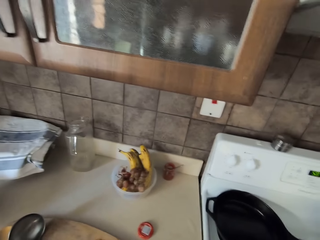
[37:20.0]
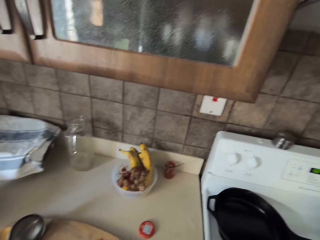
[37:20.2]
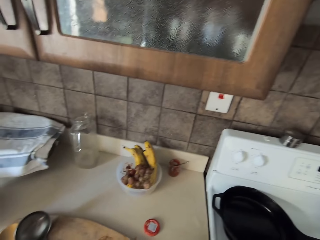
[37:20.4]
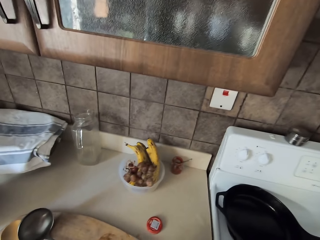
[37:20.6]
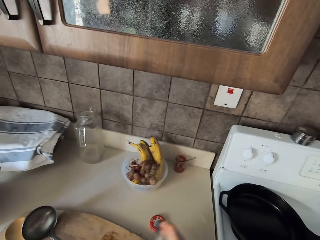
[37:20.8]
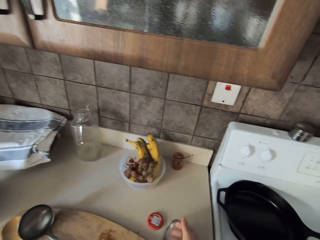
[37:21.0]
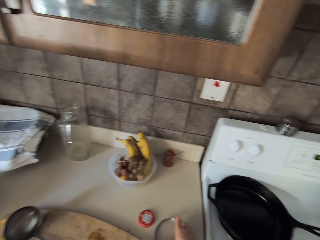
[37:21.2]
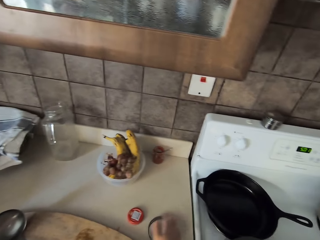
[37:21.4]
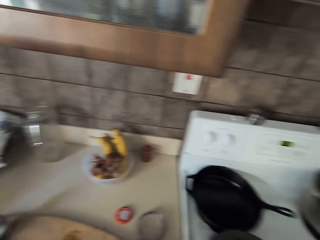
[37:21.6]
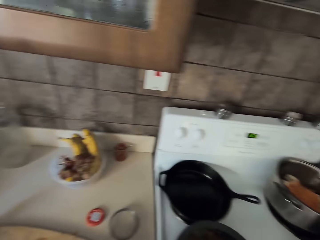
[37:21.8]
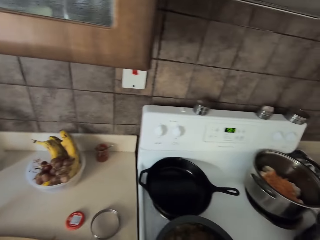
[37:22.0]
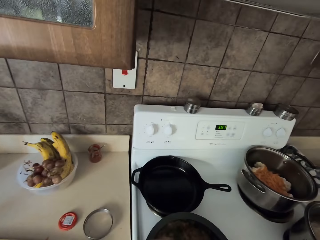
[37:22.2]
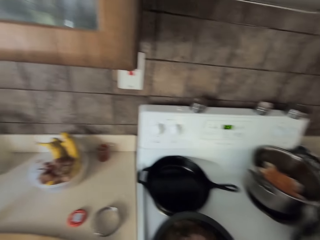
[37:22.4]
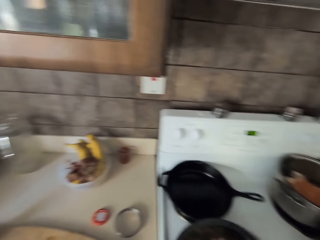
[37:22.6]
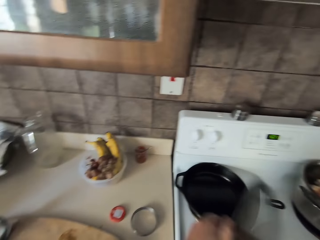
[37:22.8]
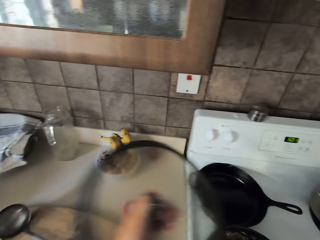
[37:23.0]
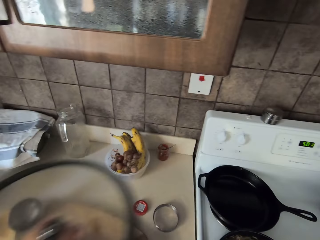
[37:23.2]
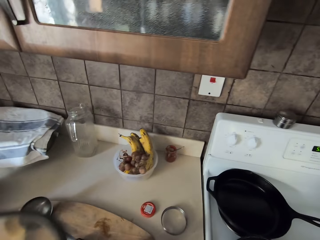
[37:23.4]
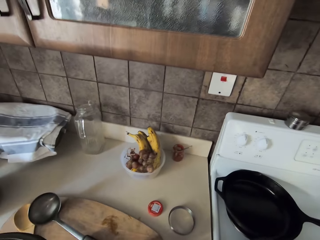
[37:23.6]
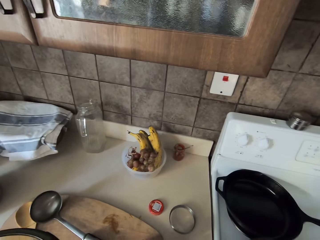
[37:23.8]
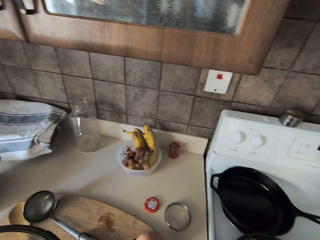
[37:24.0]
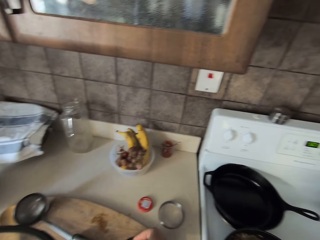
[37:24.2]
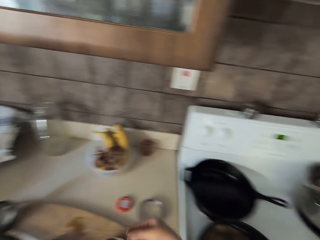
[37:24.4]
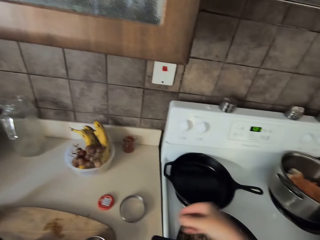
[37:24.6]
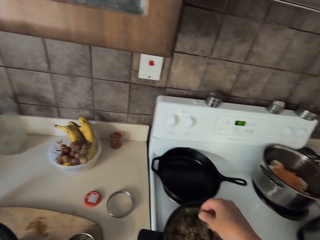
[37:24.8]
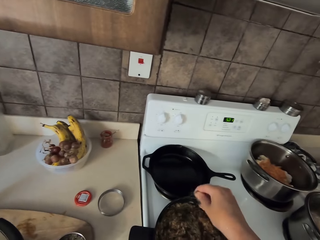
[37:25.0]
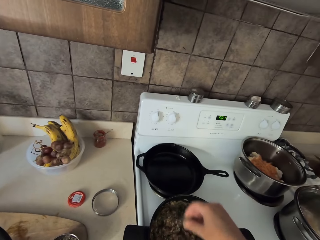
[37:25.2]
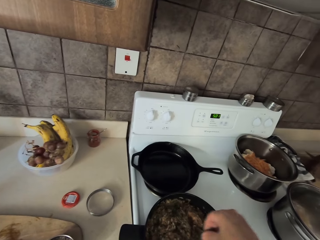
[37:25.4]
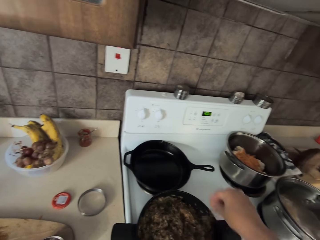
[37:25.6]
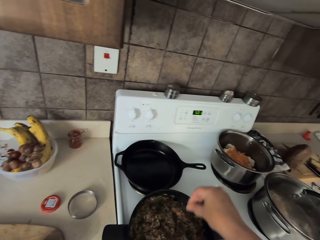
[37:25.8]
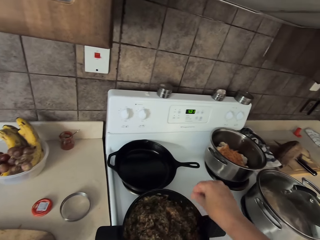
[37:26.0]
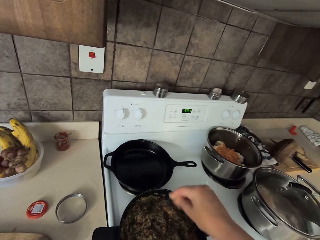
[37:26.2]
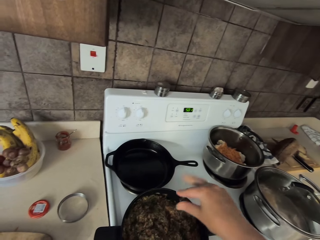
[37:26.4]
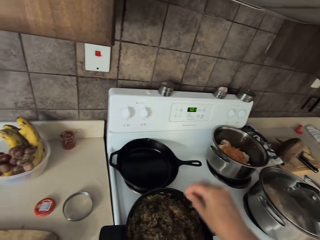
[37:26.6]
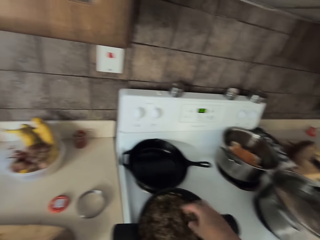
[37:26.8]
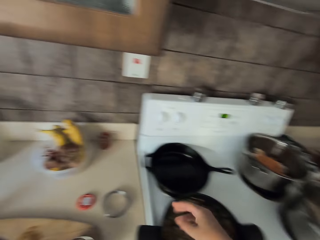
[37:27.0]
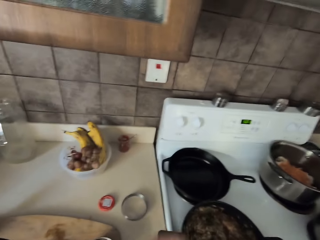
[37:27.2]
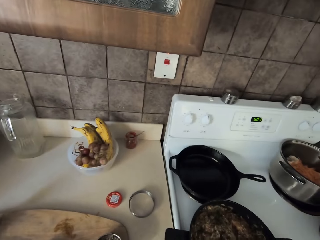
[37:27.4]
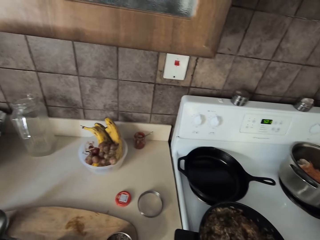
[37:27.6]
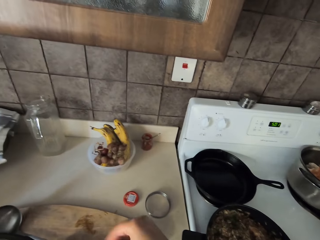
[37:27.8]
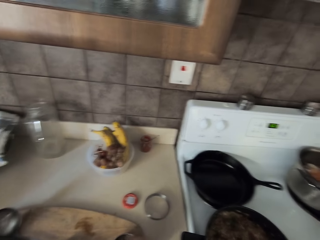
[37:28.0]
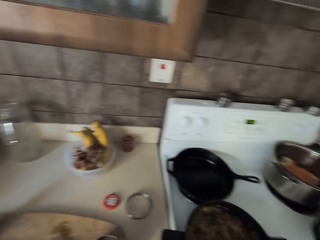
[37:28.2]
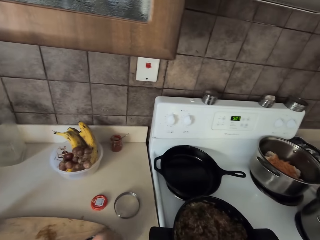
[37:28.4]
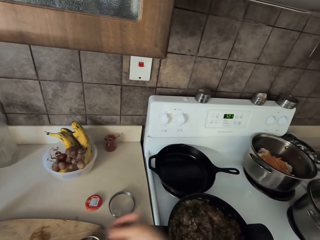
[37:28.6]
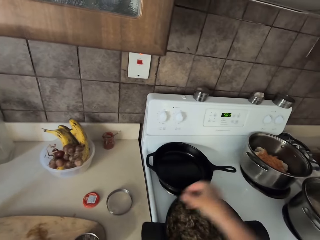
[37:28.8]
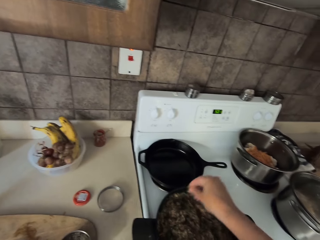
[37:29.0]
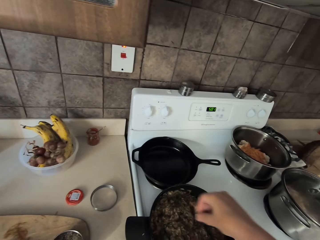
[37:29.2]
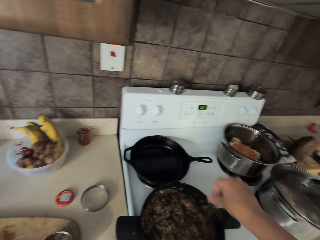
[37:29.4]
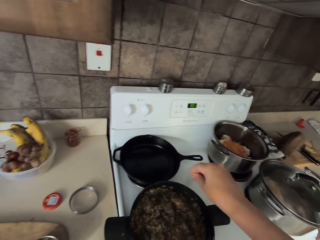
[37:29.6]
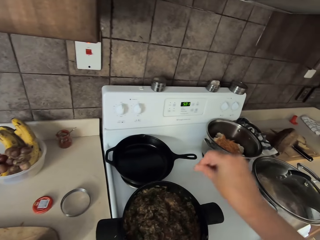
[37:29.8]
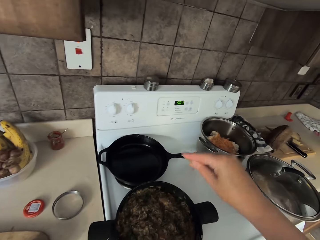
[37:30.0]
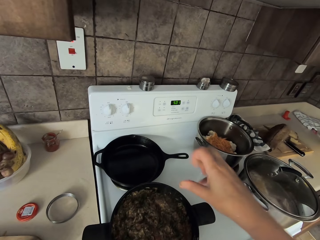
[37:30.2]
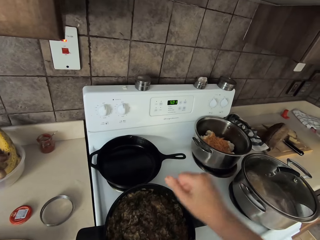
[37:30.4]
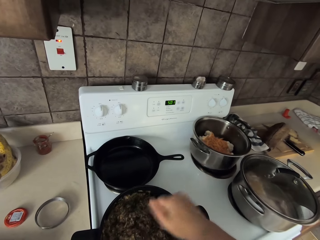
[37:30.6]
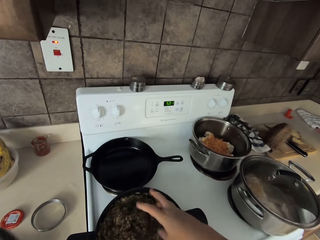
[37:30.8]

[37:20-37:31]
The camera wearer opens the can. They put the steel can lid on the table. They open the cooking pot lid. They add spice in the cooking pot. They lift their hand. They pinch something from the steel can. They add spice in the cooking pot.

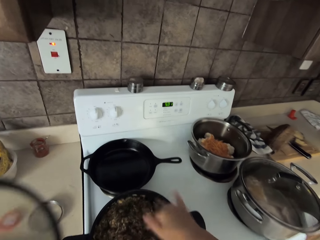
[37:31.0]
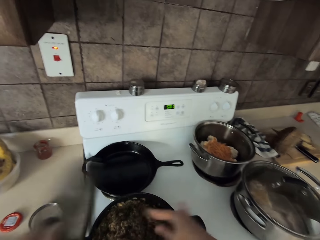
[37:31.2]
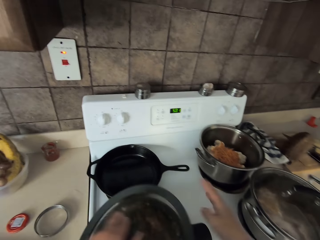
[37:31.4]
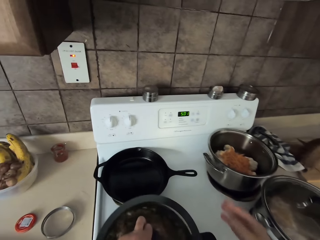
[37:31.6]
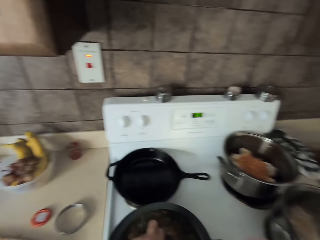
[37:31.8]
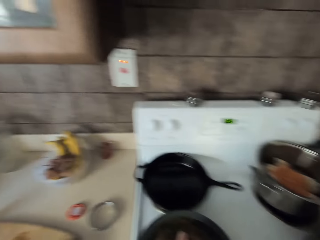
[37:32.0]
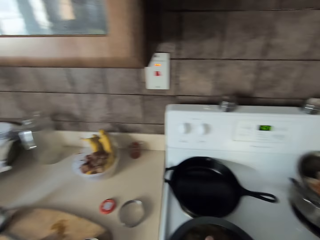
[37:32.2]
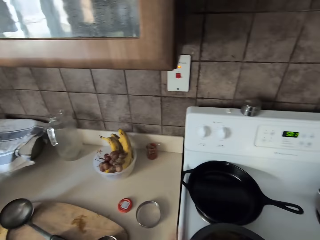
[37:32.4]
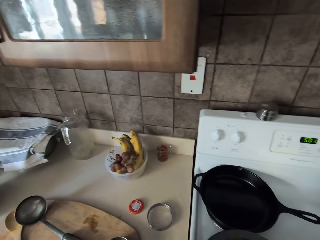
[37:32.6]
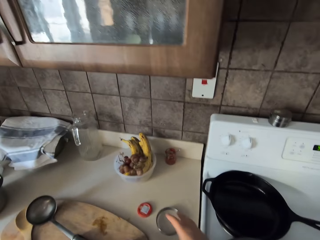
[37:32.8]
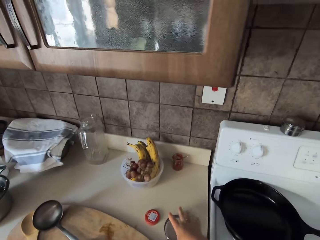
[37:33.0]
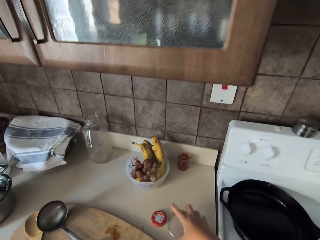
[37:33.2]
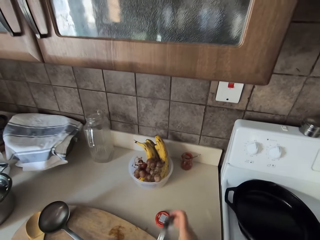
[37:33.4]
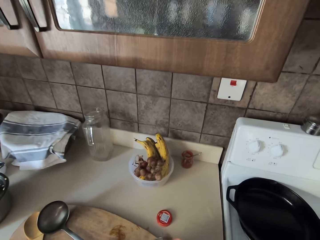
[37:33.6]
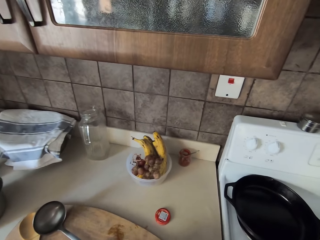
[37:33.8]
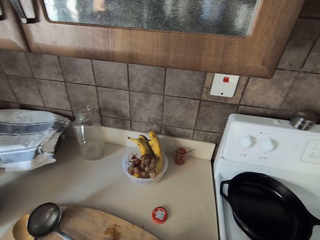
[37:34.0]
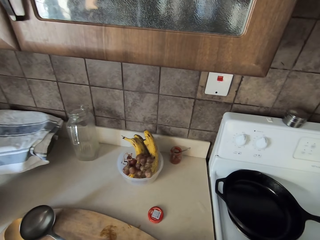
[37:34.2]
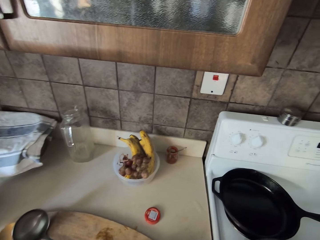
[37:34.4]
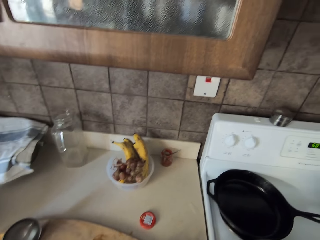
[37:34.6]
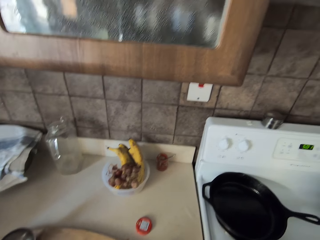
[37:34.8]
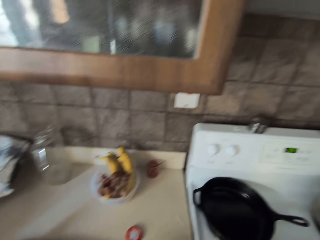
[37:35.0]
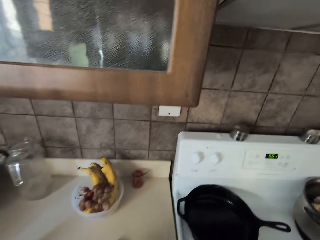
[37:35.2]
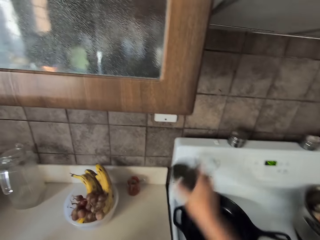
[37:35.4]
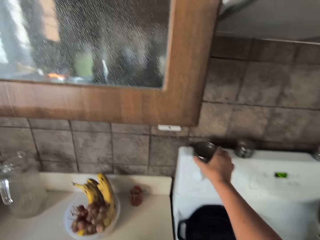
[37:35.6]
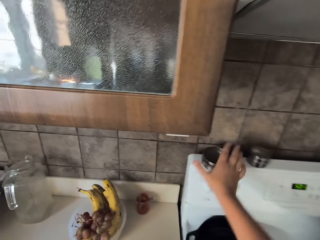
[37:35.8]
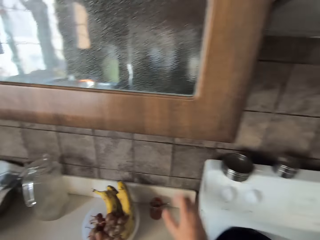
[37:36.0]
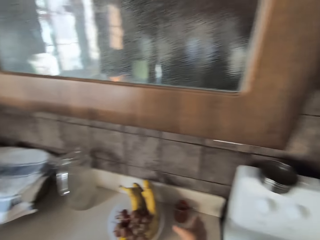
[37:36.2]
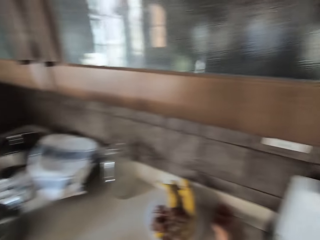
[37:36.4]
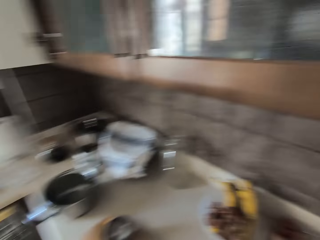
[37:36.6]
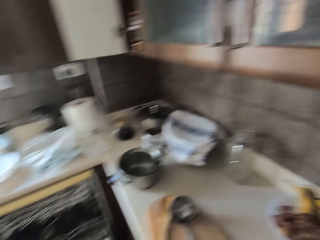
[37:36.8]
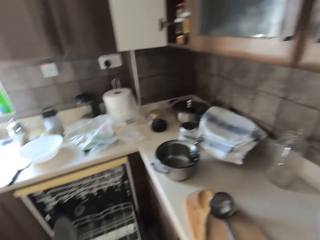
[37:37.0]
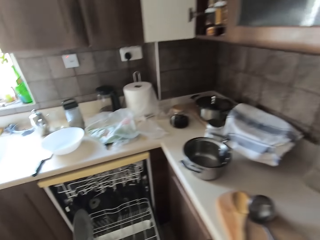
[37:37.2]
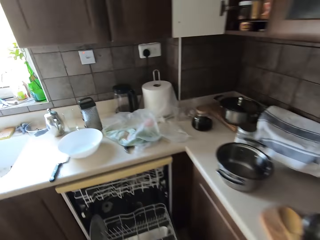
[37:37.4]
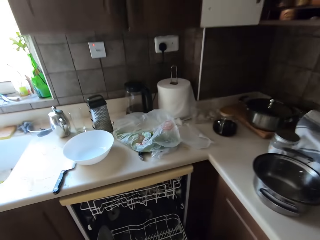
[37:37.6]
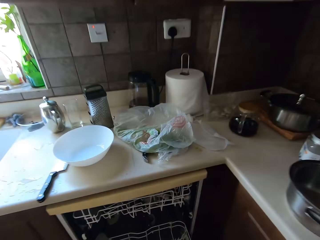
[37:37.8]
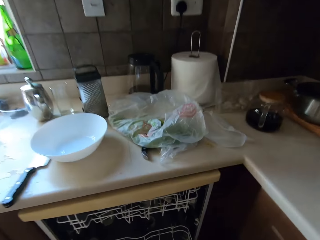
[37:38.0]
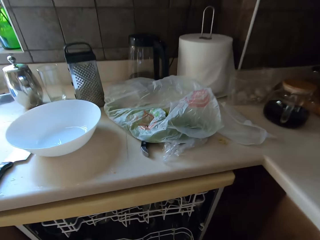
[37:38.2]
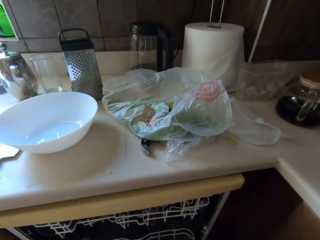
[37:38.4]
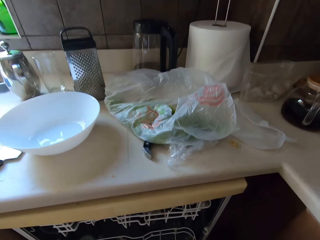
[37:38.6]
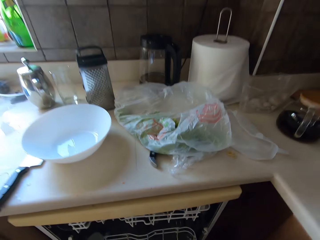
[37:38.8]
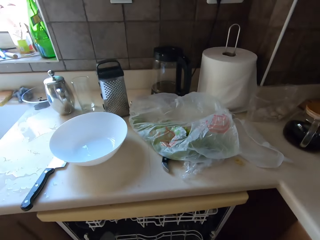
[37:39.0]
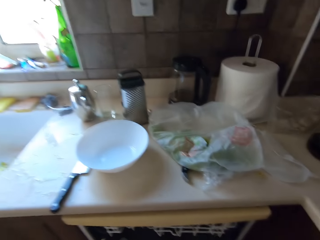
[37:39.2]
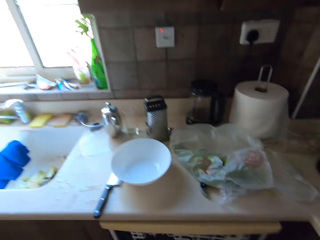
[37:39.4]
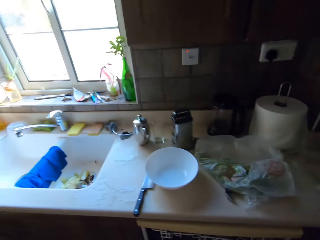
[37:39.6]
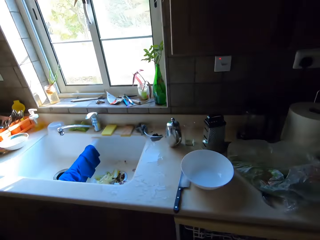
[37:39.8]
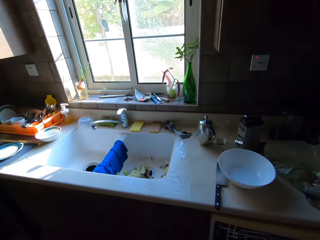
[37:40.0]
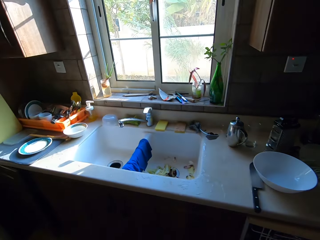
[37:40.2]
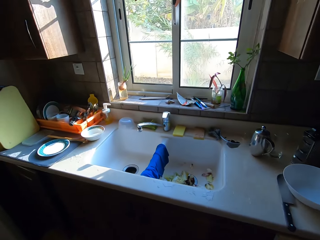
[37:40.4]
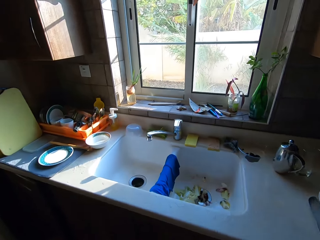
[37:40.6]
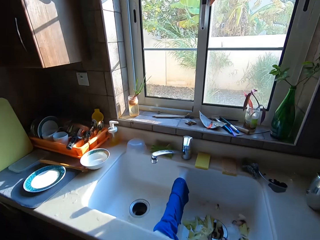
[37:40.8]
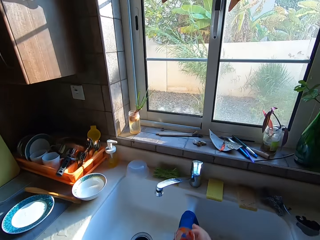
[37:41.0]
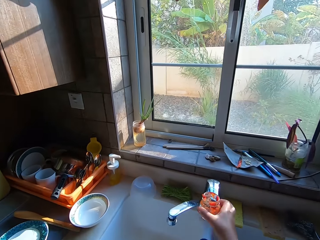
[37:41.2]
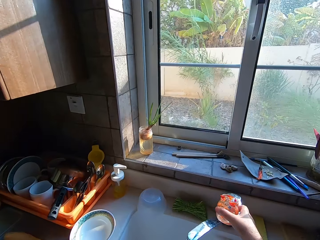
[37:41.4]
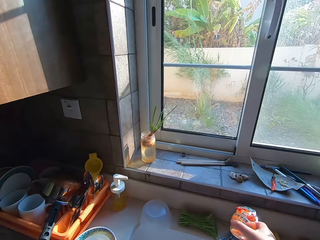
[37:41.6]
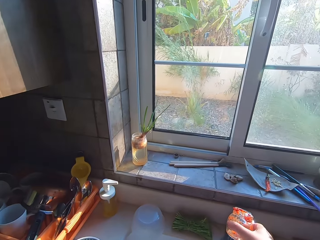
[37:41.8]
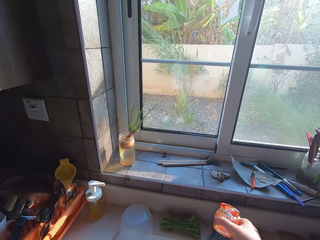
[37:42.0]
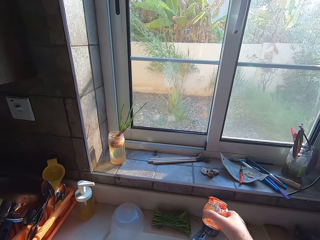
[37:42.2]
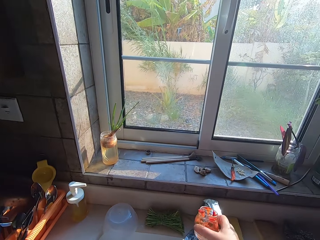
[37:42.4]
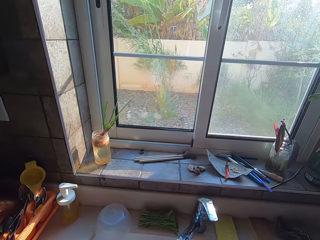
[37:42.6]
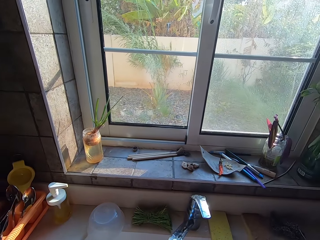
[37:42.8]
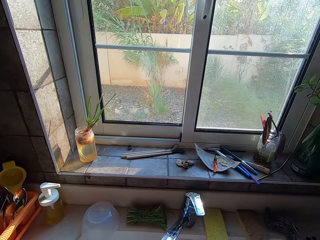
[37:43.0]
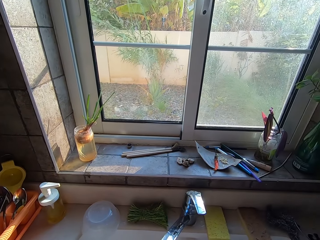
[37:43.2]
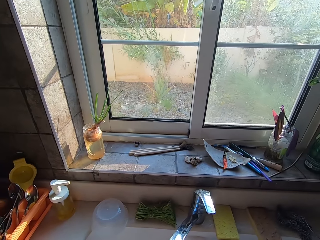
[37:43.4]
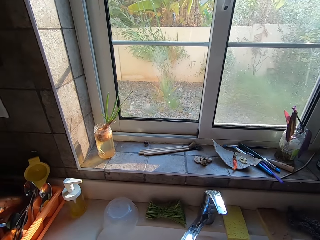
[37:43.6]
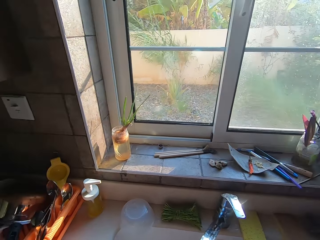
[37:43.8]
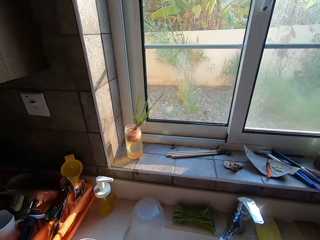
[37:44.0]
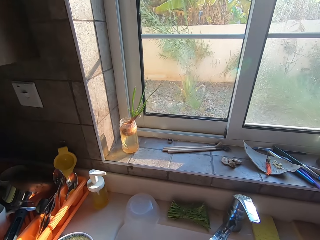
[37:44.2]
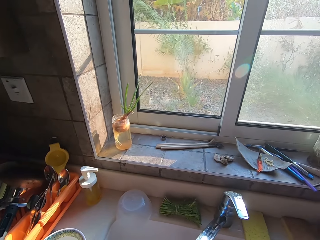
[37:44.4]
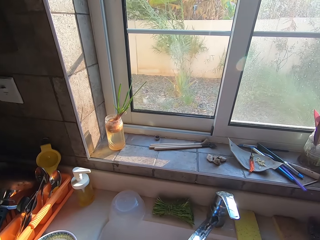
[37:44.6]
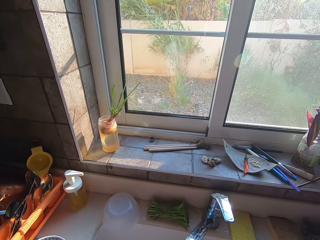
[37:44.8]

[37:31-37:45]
The camera wearer covers the cooking pot with a lid. They close the steel can. They pick the can cover. They place the can on top of the cooker. They pick a glass bottle or can. They walk around. They open the tap. They wash the can.
